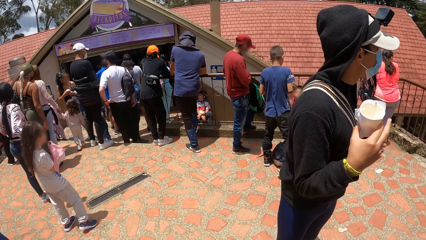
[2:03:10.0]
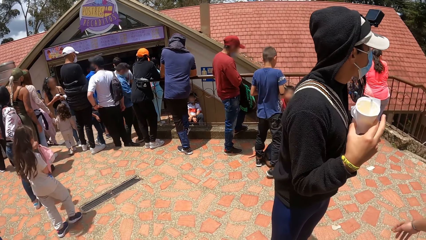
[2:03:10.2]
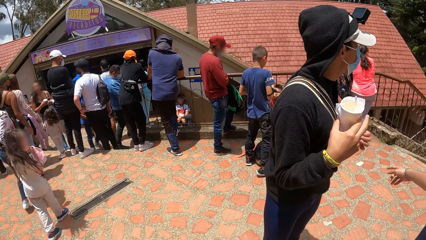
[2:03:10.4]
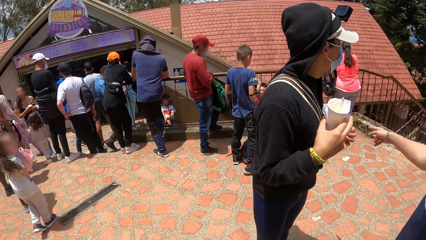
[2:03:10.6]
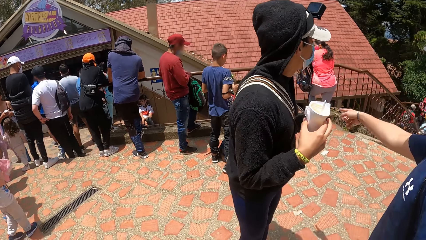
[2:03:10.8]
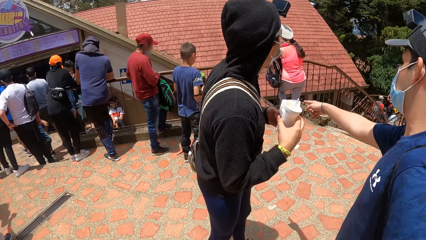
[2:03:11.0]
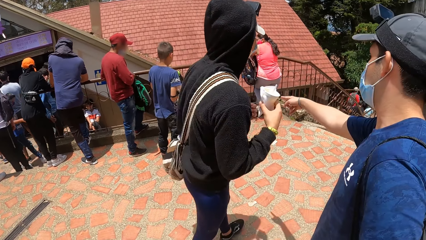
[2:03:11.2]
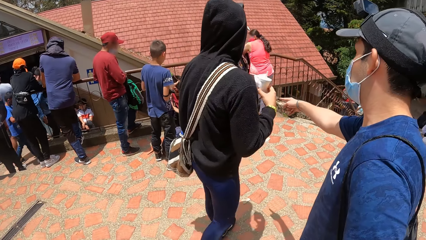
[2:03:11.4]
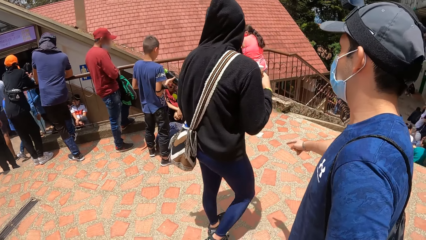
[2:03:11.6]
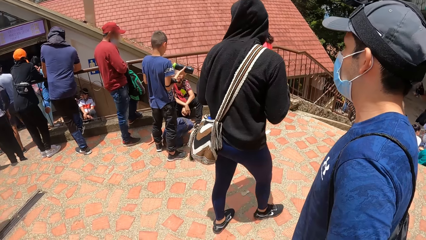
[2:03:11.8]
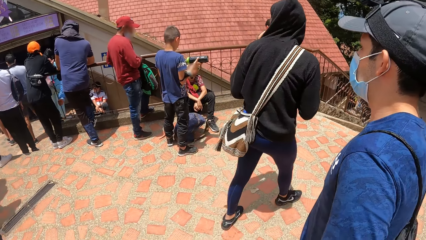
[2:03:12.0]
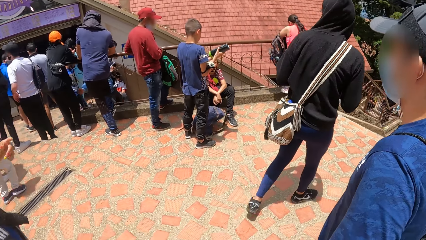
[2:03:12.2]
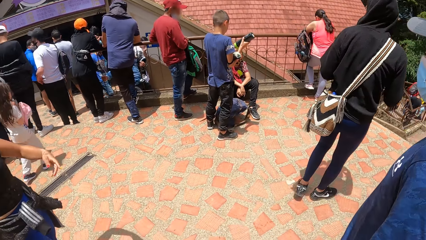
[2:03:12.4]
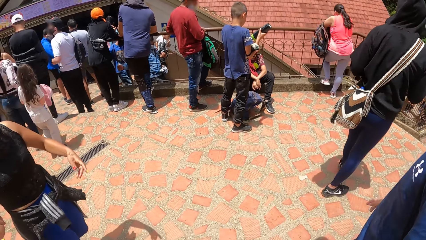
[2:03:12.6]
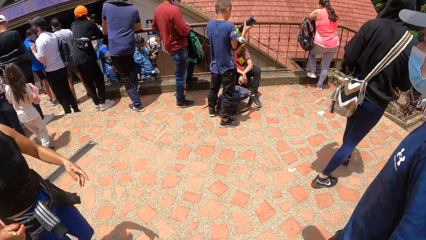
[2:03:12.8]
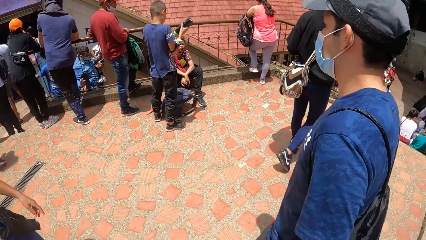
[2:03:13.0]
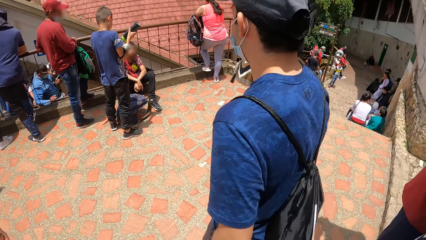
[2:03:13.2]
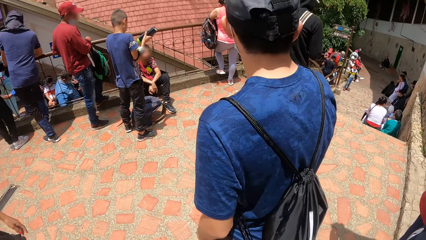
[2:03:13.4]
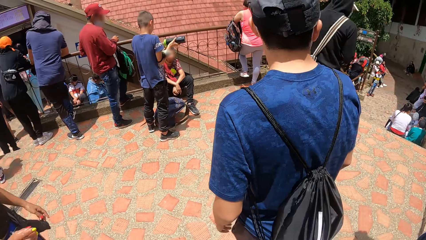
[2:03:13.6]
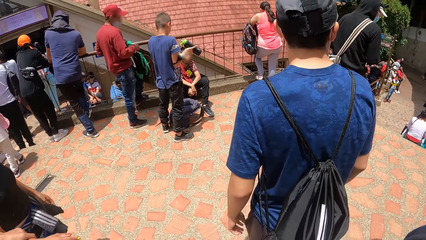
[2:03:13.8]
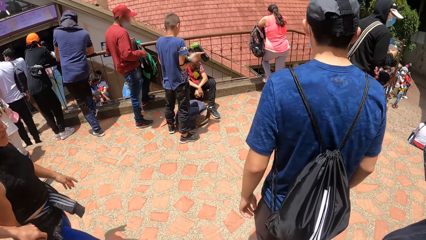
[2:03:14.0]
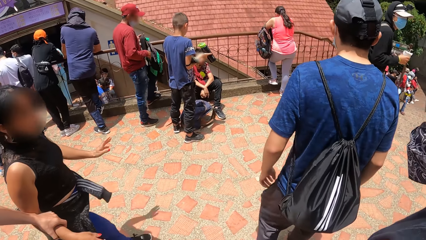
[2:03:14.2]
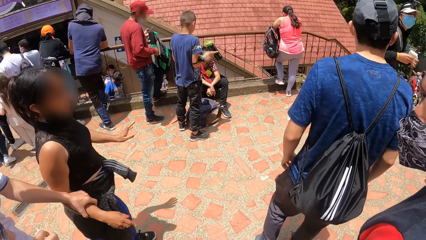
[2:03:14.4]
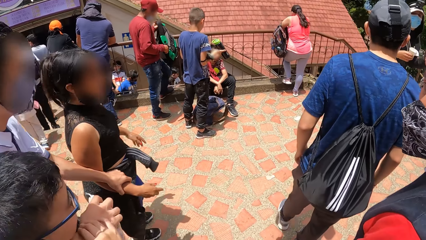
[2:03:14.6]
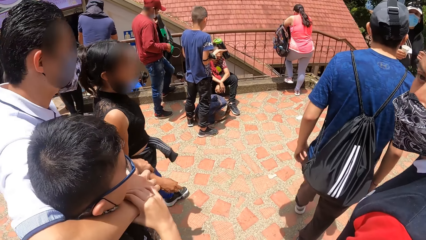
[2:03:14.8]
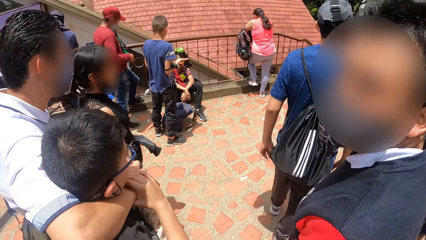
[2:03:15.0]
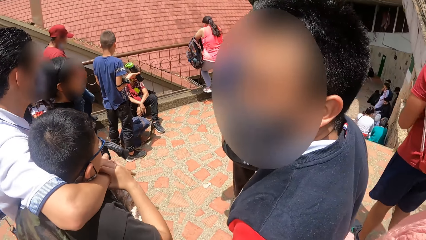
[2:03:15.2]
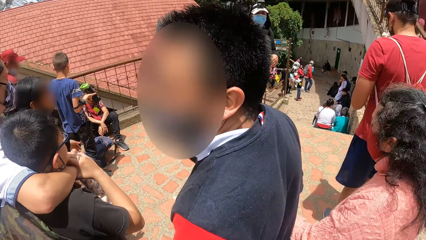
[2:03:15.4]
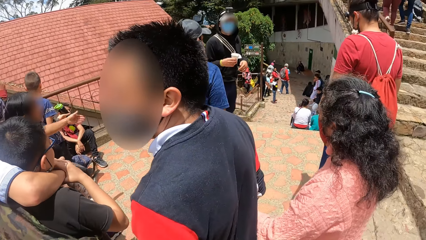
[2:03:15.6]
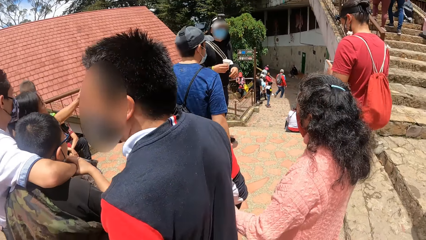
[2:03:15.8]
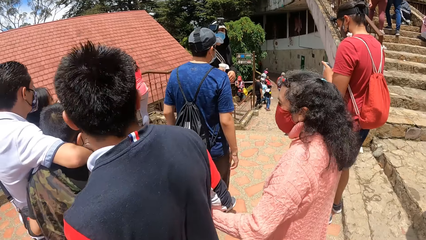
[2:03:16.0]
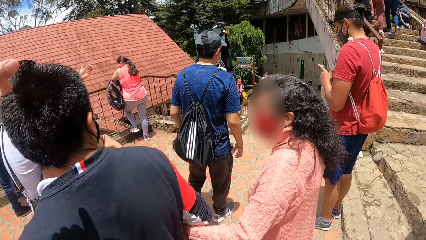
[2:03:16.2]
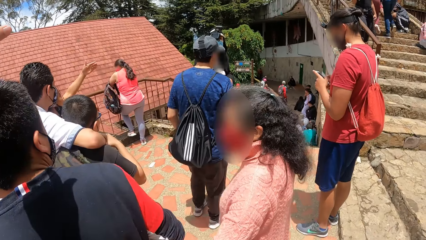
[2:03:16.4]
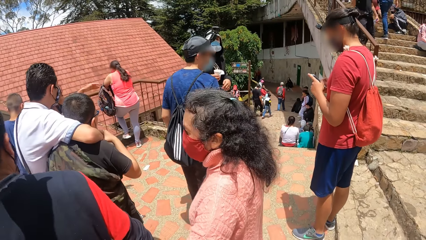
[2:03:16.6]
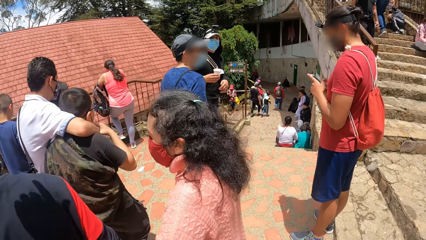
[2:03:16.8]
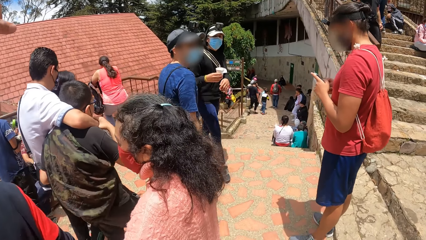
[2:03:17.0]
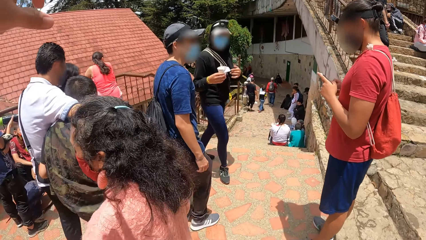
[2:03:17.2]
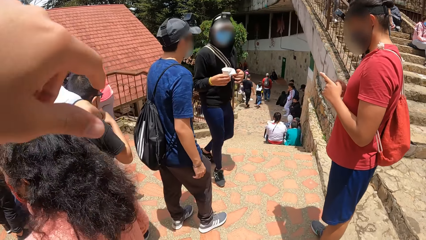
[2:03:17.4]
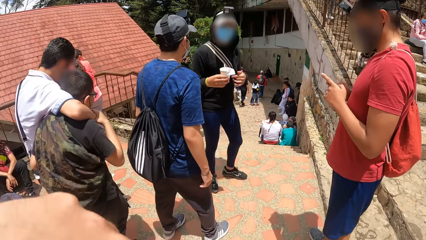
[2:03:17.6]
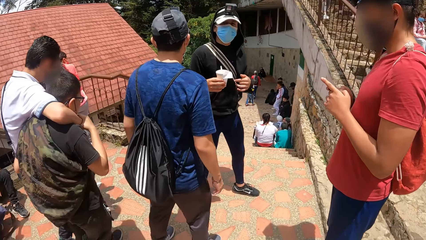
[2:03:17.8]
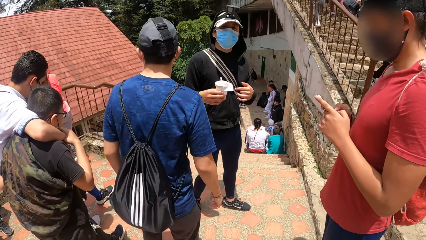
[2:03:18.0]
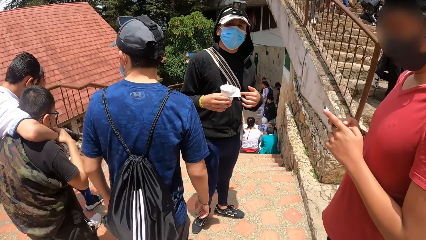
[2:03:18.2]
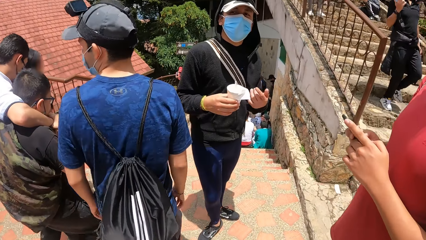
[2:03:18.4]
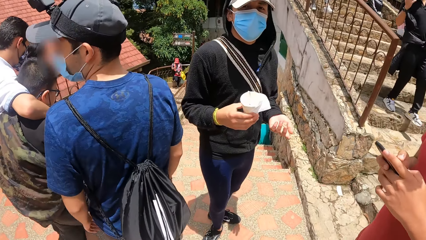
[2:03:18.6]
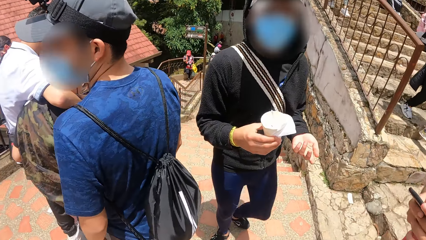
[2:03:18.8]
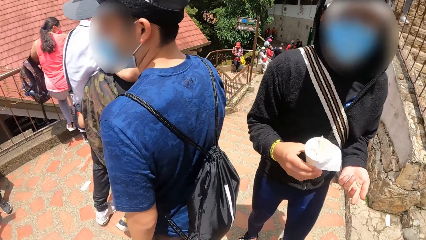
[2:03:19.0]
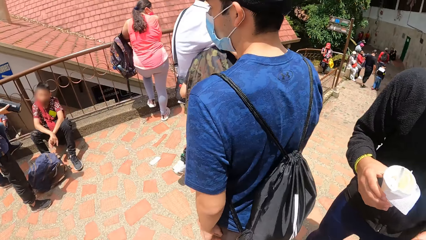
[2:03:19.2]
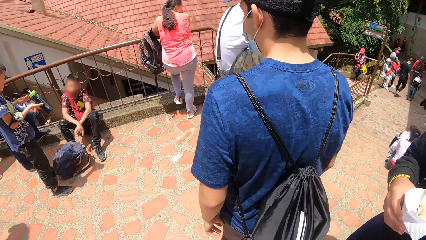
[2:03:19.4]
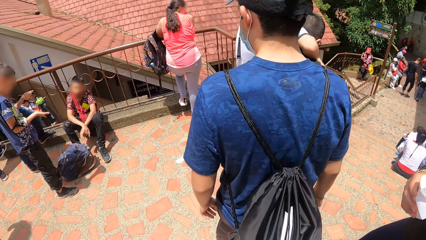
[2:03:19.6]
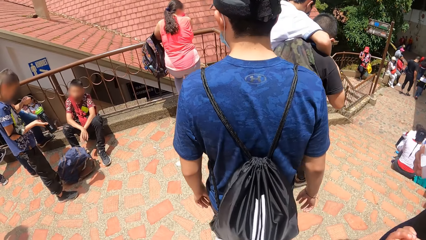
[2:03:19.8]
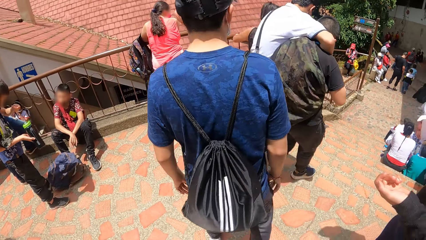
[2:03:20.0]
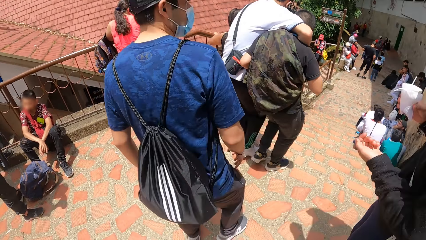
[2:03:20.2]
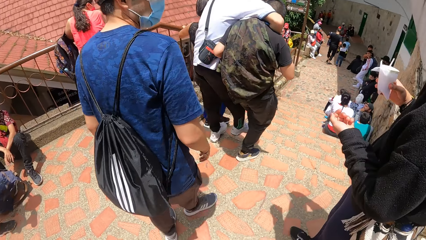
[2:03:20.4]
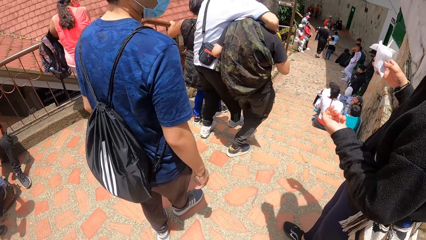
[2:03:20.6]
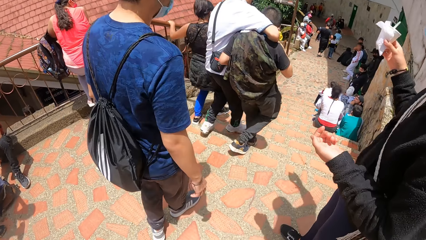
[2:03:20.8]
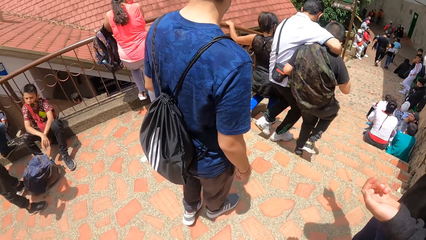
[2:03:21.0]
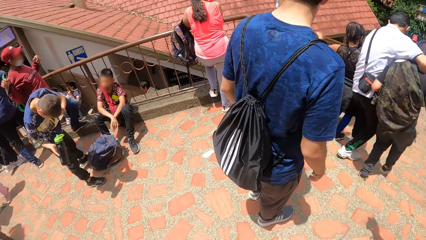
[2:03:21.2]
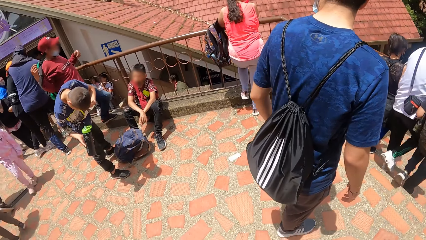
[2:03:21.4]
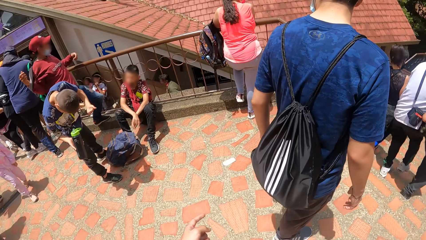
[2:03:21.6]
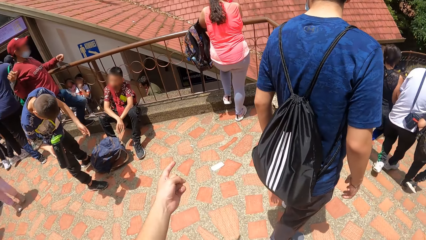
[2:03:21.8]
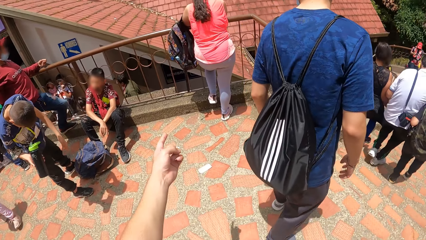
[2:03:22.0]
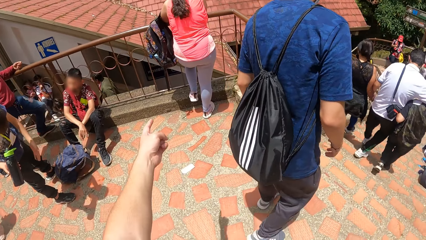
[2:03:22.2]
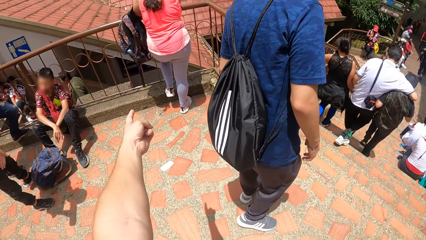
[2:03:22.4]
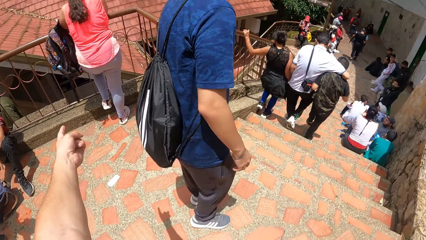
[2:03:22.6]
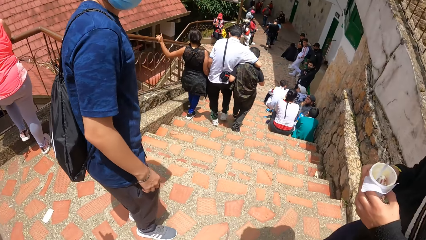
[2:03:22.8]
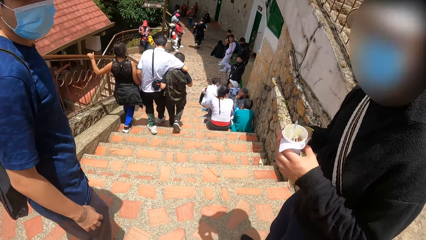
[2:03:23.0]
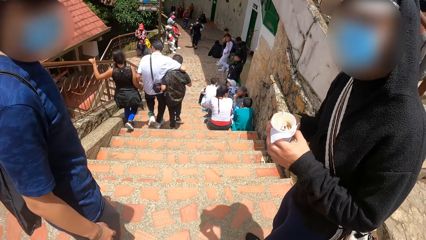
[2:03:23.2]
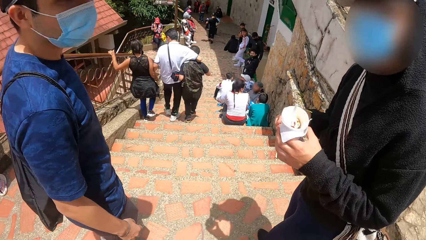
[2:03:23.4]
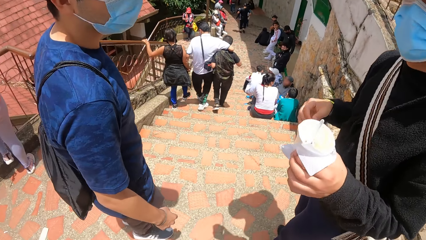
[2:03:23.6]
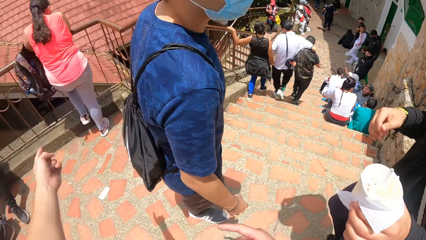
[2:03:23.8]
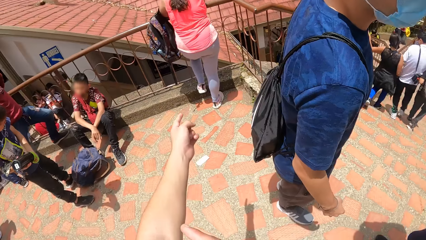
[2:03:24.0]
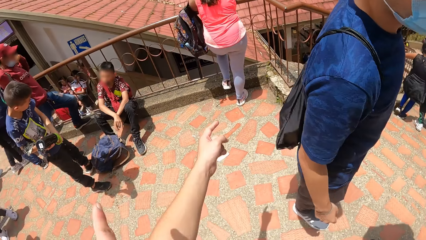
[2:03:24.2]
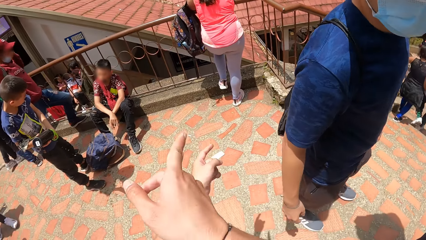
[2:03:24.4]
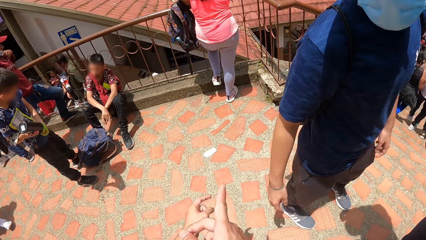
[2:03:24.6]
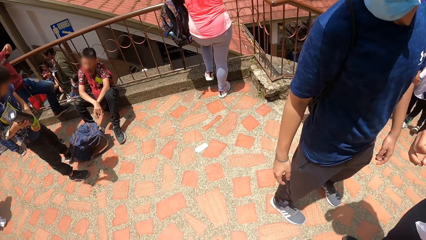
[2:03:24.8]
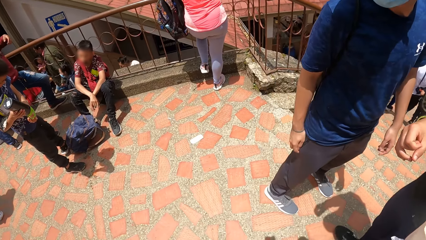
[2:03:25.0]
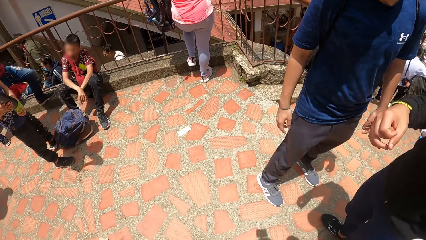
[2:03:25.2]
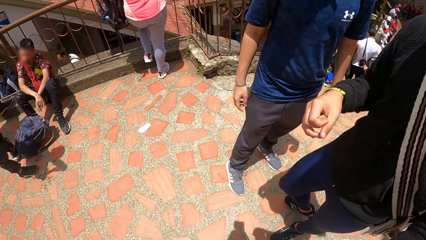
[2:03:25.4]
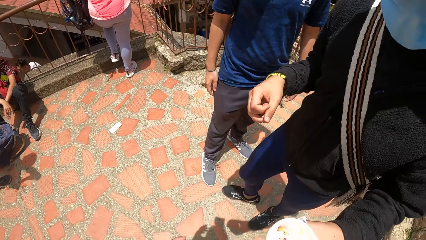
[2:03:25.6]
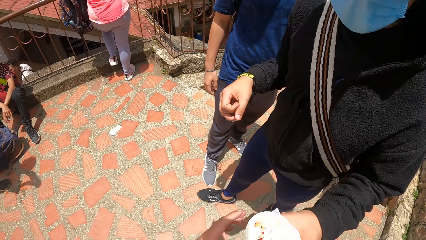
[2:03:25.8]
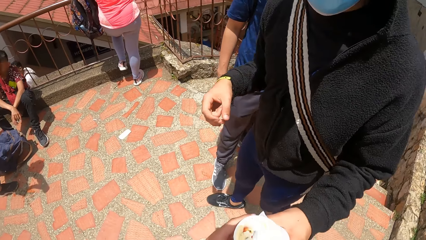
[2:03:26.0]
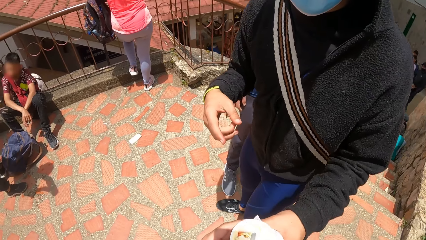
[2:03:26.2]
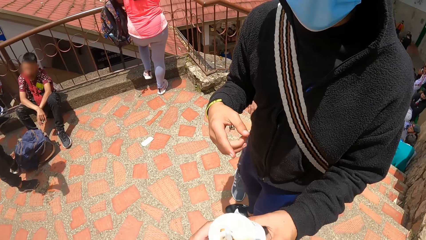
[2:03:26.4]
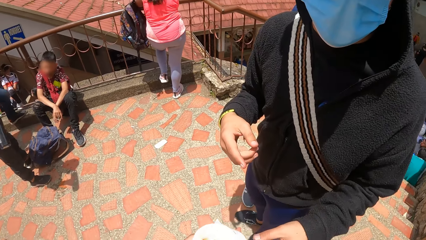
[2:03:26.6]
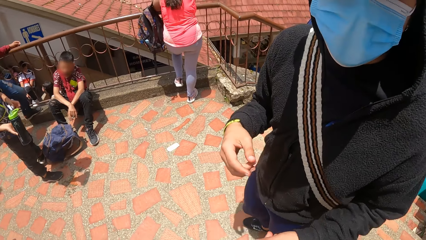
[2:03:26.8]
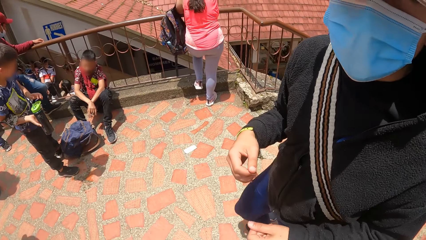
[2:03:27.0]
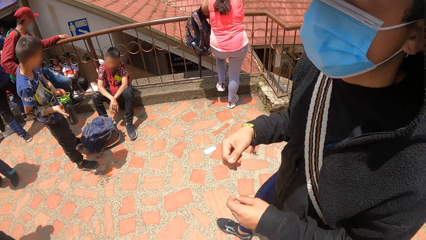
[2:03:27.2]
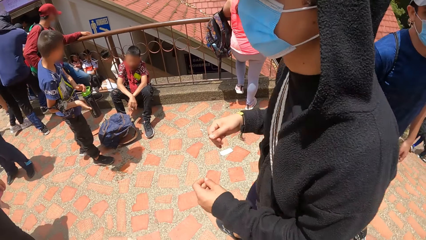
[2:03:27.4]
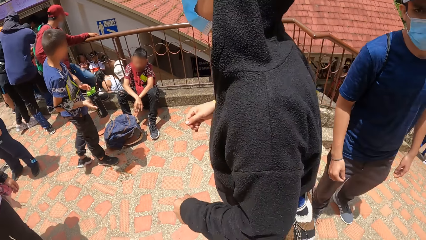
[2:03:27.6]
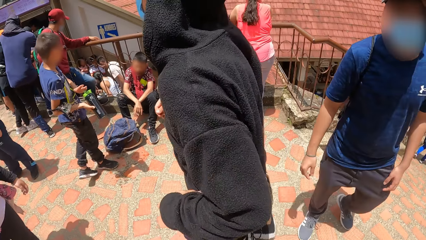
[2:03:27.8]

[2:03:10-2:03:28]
A man points at a woman with his right hand. The camera wearer walks around the park. He points his left hand to the woman. Another man gives the camera wearer ice cream.
